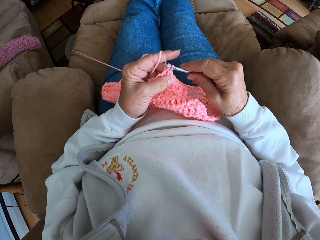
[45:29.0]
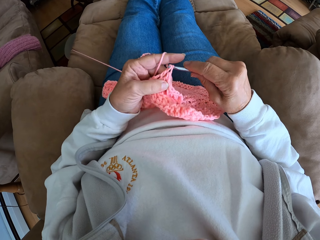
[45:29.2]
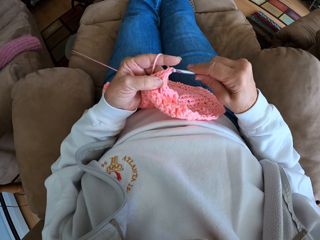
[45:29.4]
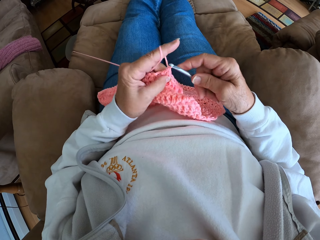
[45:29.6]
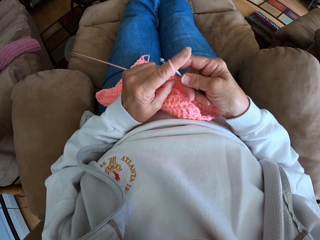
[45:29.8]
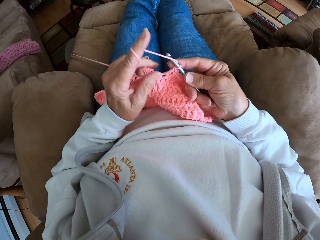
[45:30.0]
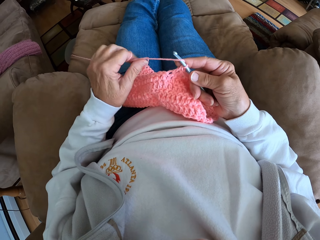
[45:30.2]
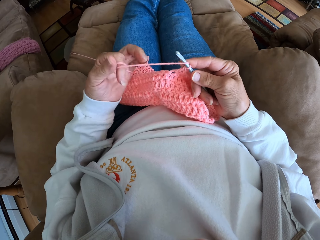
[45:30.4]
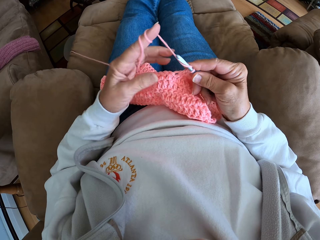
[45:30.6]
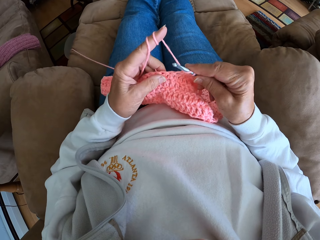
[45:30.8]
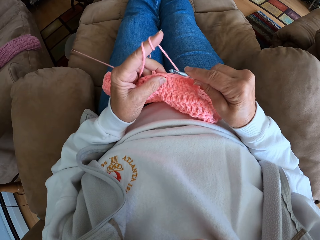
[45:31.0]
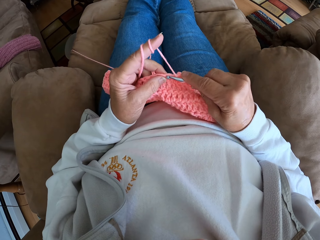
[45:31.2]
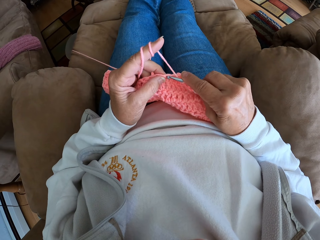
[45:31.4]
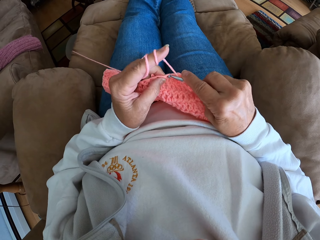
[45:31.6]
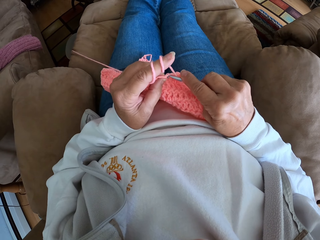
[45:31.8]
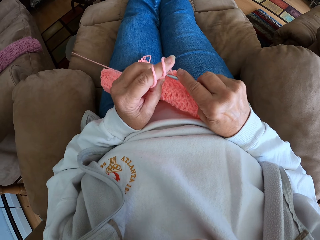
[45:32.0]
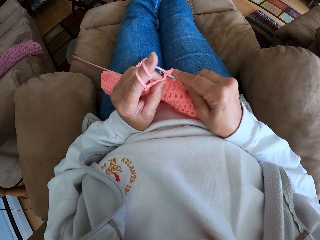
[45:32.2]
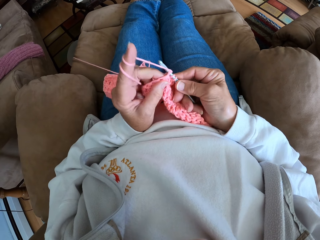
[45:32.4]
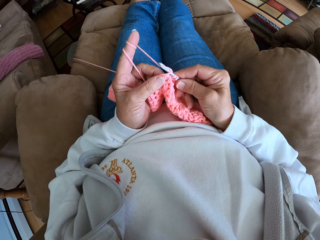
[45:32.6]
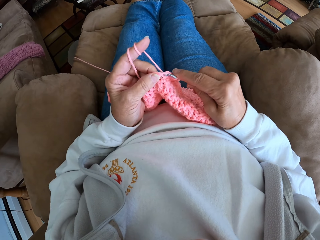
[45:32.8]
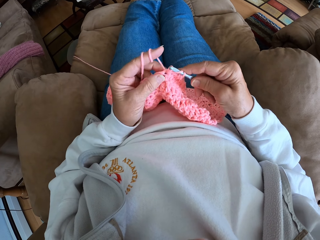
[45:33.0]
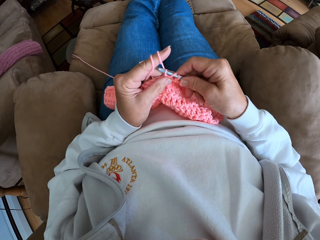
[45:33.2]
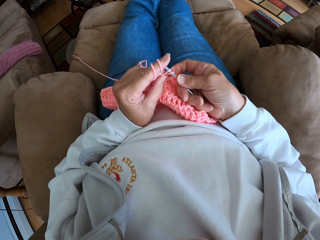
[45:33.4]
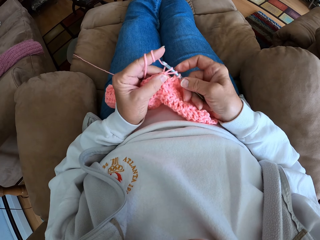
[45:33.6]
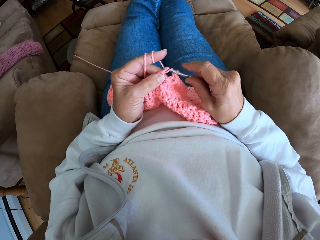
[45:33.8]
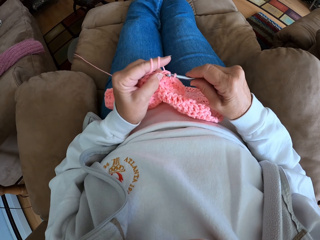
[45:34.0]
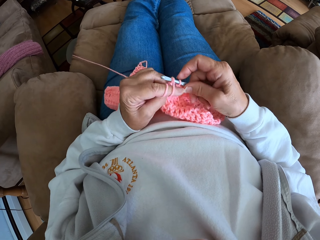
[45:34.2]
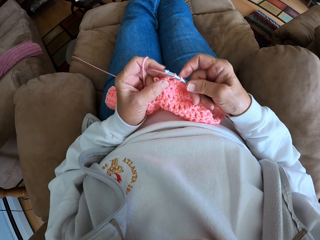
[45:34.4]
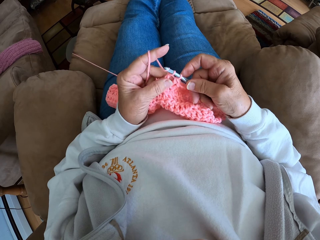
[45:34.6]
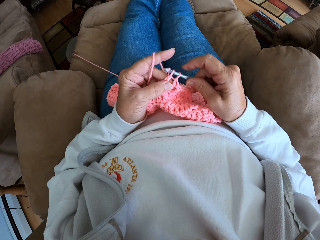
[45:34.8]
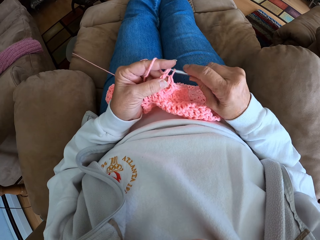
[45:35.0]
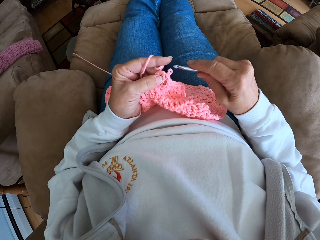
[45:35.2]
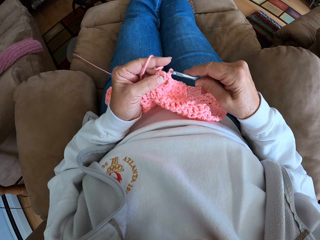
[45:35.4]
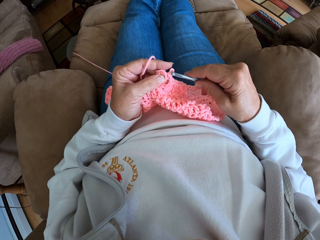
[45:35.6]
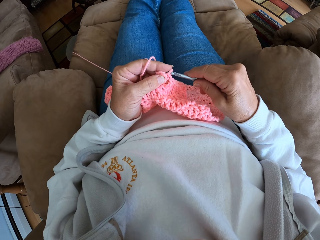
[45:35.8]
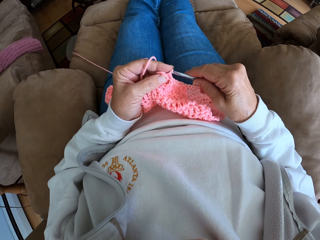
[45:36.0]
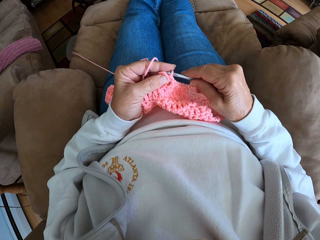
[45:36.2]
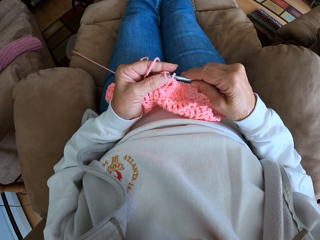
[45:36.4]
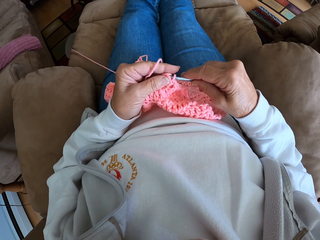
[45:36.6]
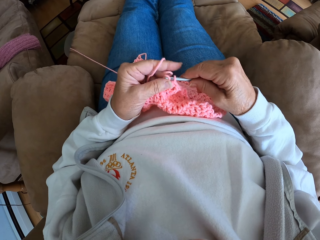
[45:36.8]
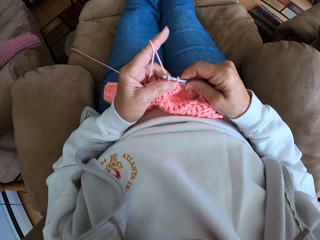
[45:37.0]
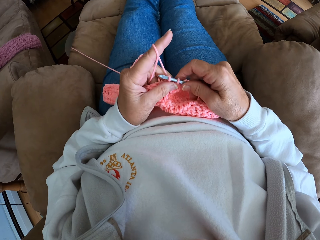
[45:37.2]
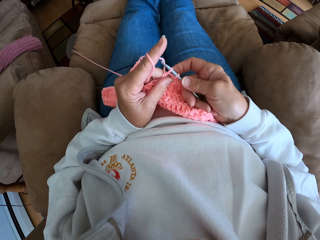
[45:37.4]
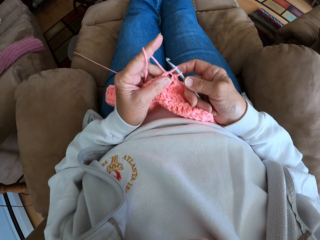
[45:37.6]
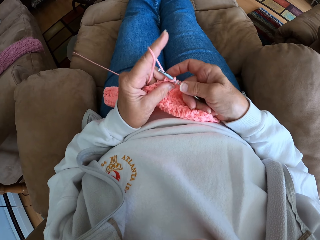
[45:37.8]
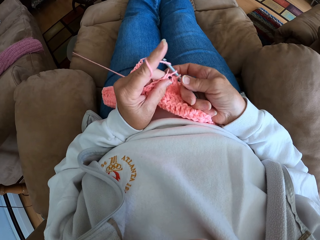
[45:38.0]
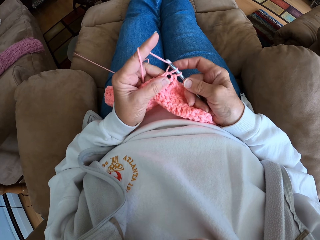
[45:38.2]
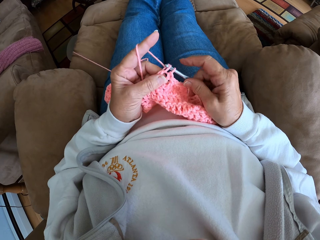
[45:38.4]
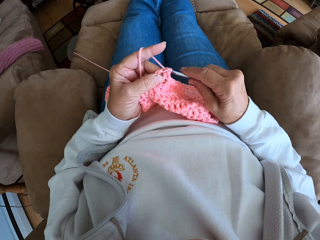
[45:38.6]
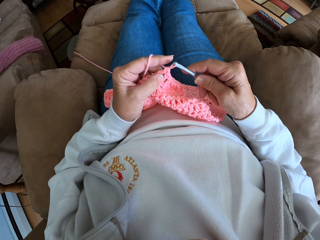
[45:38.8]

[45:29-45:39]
The camera wearer rolls in more thread with her index finger. She crochets the thread.

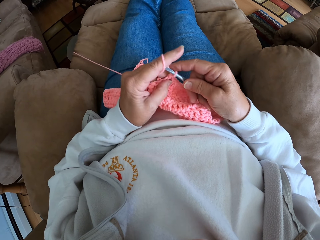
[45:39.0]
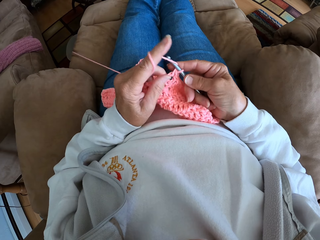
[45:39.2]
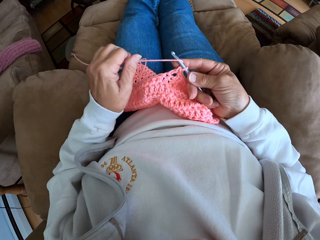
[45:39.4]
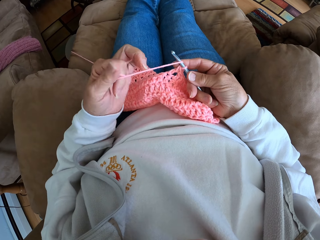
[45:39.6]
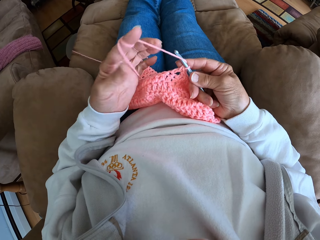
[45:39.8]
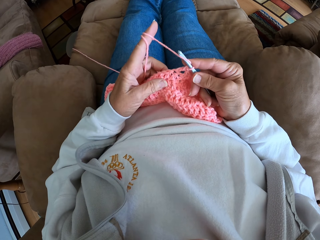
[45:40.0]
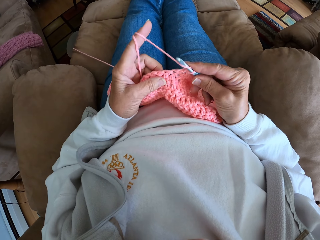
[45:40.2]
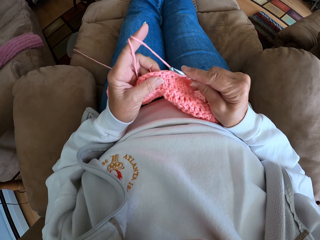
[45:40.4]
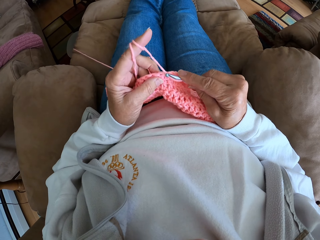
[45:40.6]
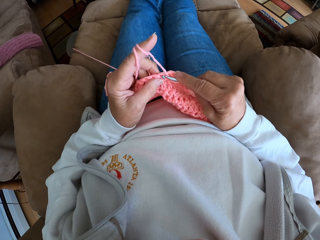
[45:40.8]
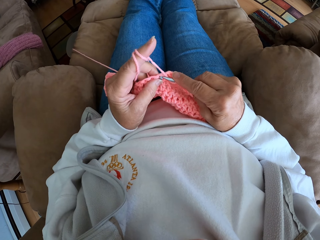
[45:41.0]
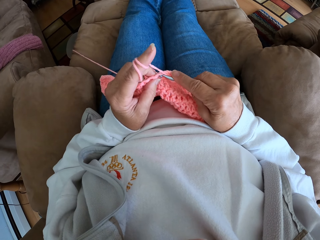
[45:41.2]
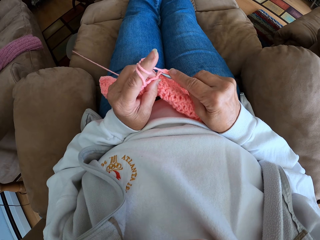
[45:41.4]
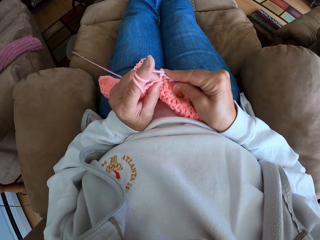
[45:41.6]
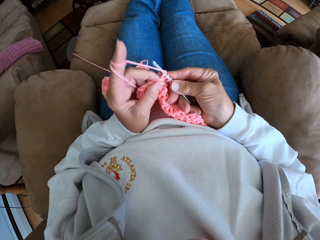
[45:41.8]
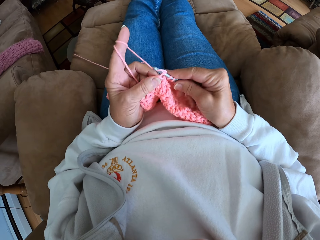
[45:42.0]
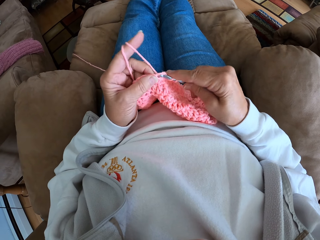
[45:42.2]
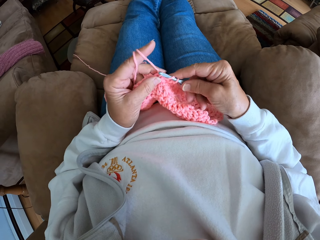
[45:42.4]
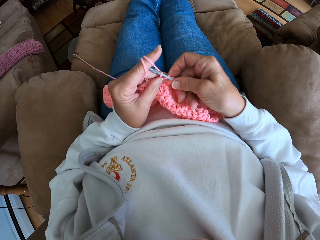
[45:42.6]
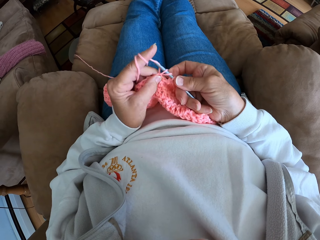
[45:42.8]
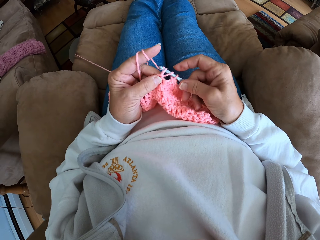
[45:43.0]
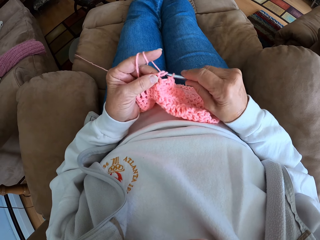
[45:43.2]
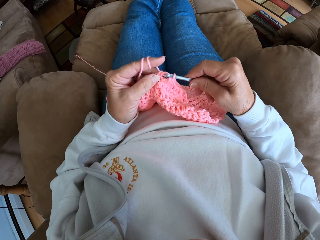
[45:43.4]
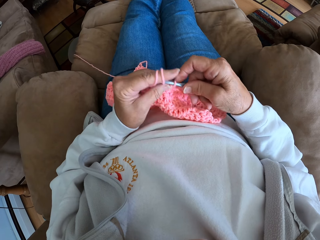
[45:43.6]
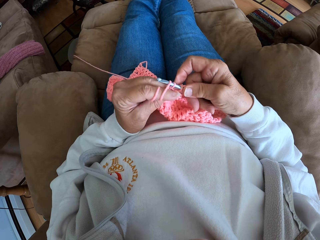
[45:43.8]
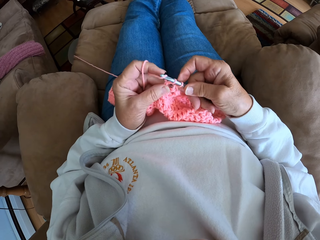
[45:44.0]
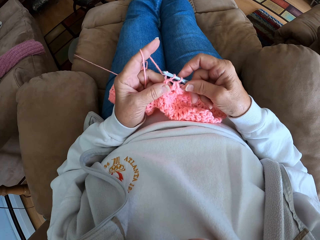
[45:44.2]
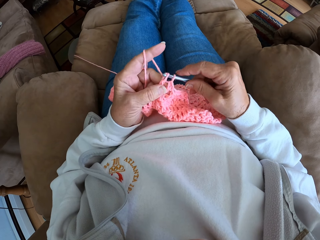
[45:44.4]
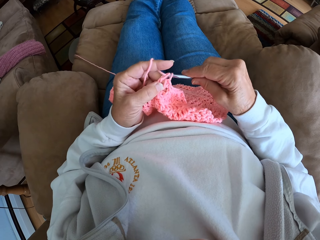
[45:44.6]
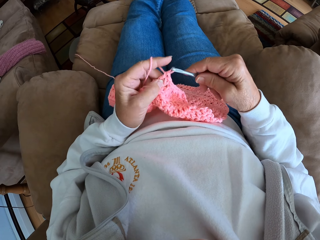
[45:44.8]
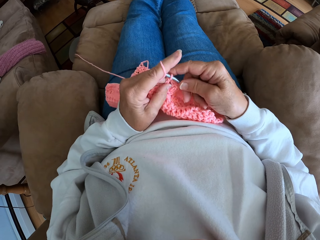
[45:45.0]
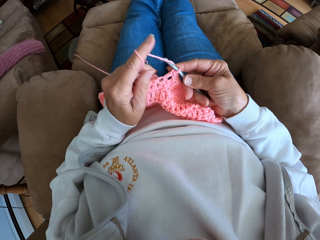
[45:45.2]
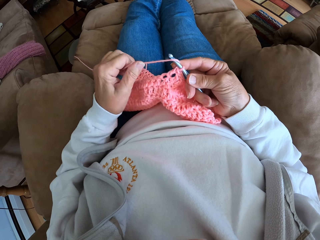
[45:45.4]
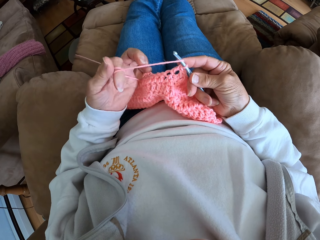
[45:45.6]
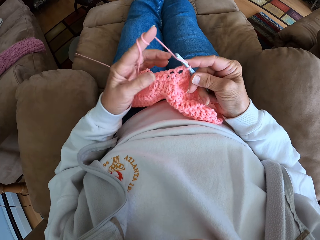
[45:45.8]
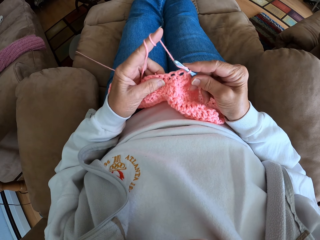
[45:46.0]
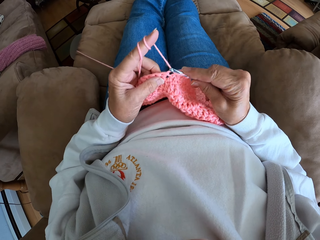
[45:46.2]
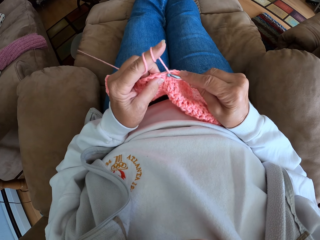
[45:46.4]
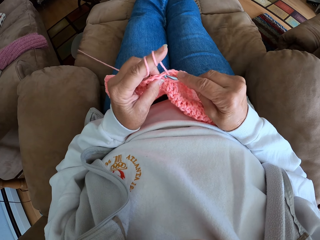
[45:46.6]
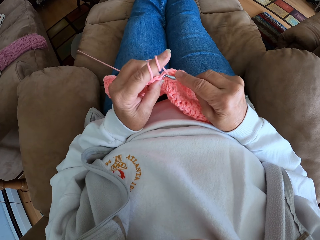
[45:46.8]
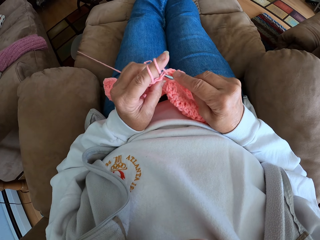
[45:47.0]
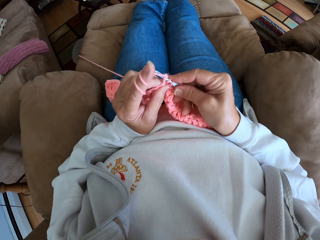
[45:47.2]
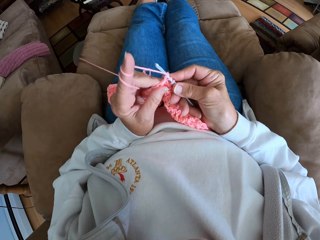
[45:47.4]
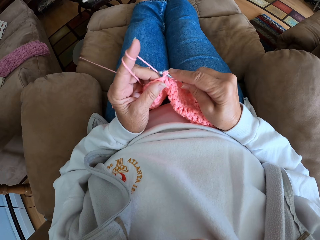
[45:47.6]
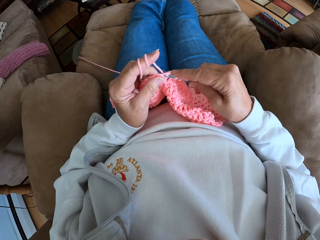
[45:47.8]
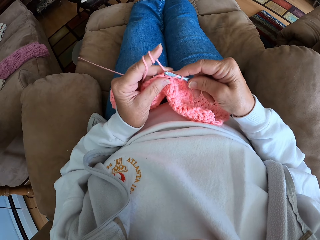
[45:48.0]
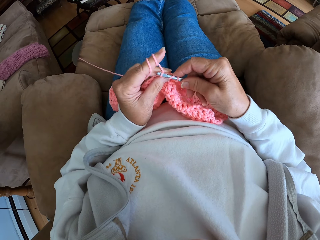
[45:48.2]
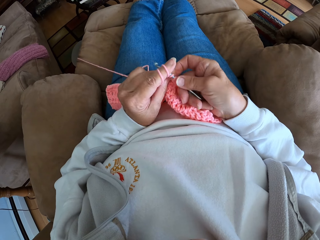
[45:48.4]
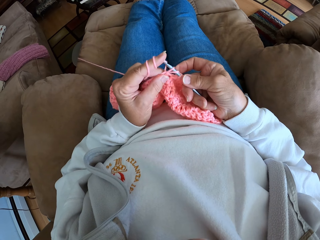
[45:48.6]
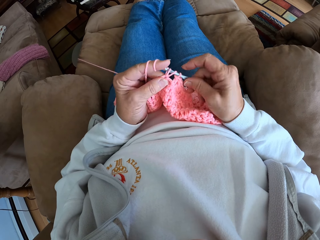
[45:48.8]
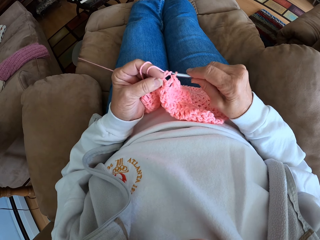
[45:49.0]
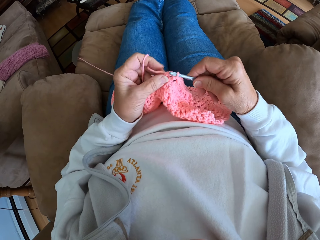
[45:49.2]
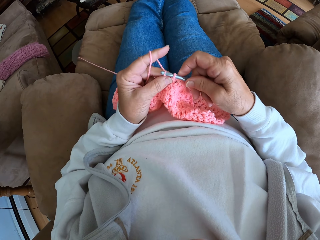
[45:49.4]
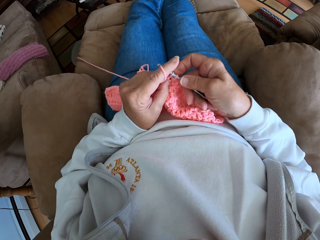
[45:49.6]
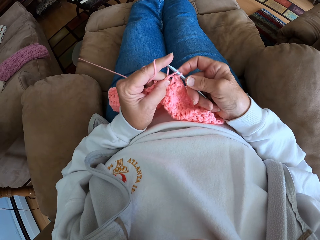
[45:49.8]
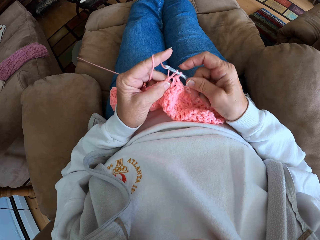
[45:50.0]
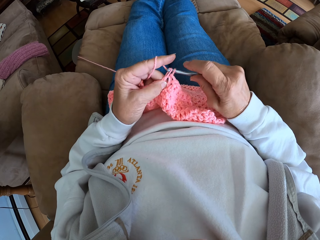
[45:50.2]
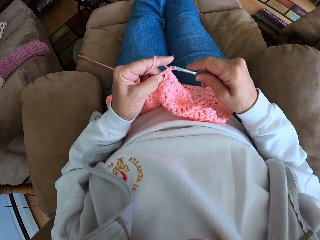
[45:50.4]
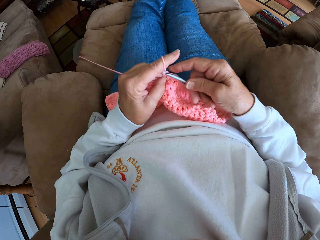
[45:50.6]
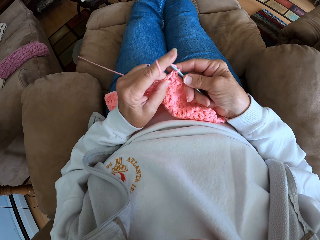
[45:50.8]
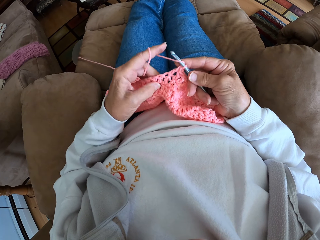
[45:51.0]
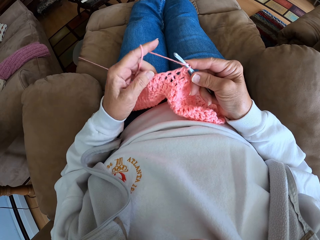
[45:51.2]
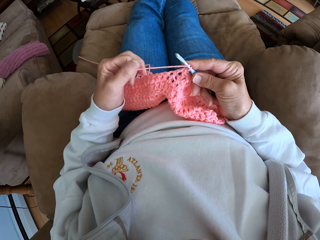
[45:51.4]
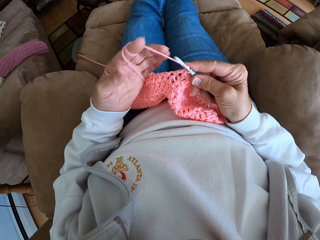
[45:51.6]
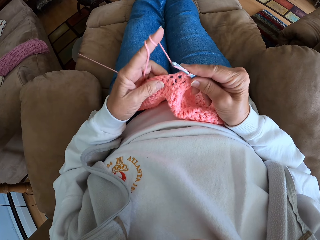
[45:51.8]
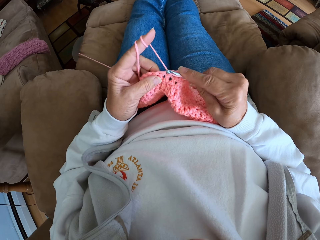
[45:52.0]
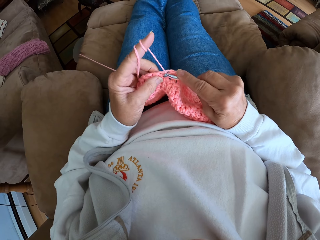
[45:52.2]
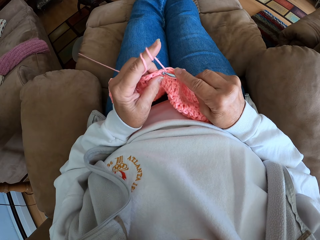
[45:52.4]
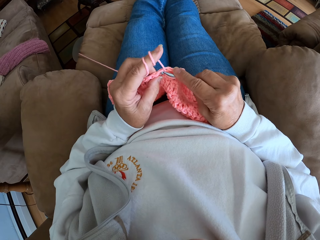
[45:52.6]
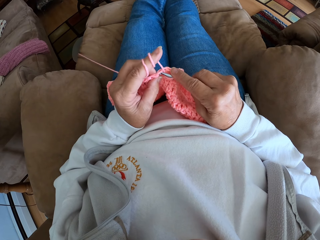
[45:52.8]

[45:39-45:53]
The camera wearer rolls in more thread with her index finger. She crochets the thread. She rolls in more thread with her index finger.
